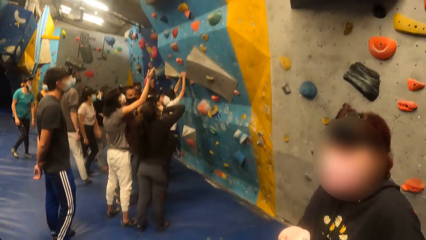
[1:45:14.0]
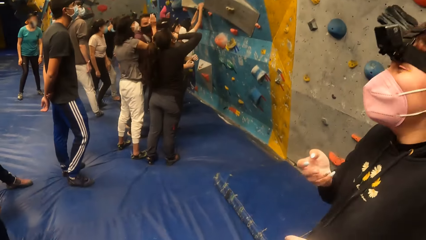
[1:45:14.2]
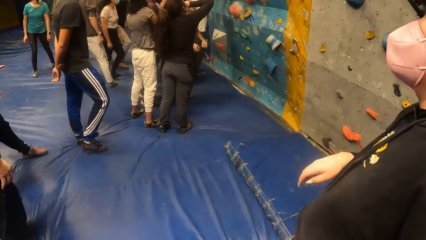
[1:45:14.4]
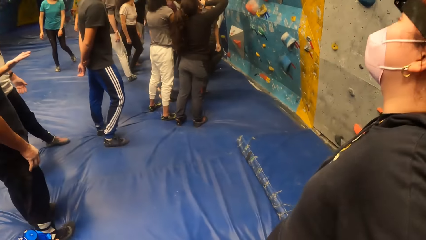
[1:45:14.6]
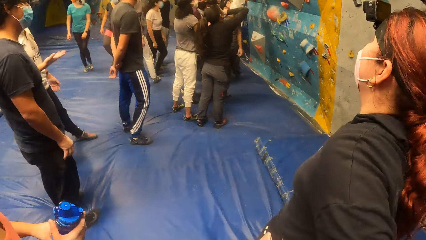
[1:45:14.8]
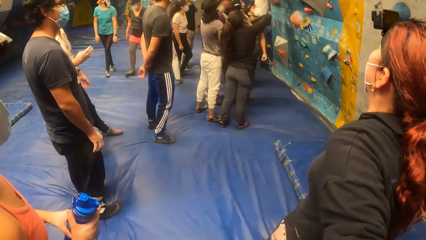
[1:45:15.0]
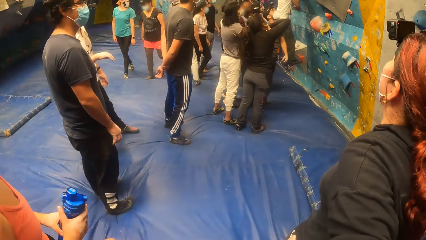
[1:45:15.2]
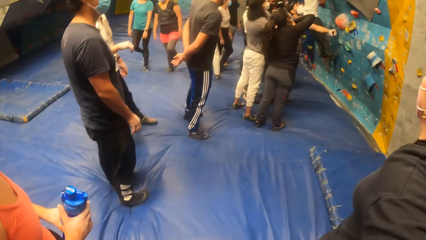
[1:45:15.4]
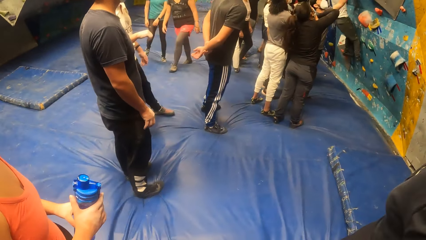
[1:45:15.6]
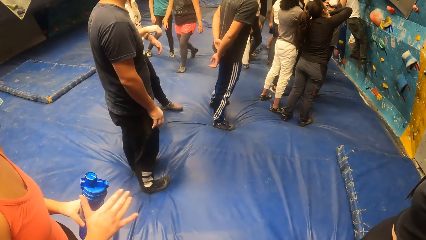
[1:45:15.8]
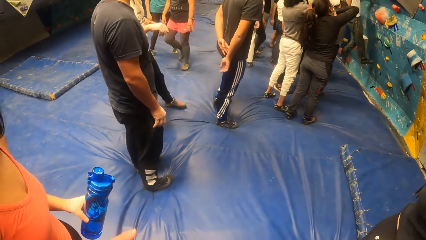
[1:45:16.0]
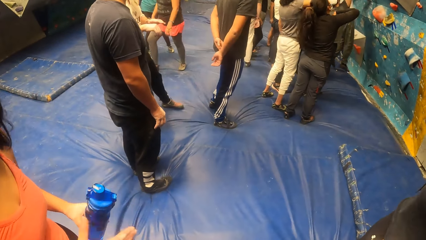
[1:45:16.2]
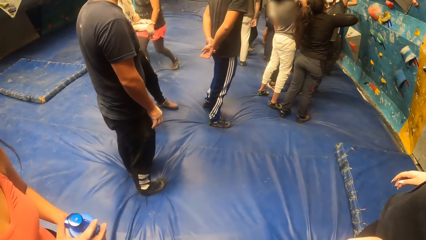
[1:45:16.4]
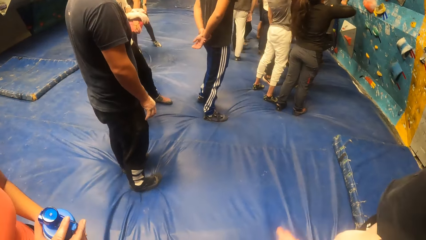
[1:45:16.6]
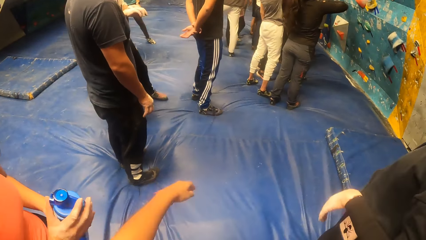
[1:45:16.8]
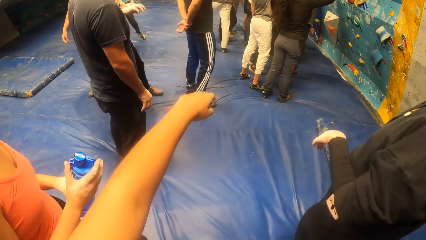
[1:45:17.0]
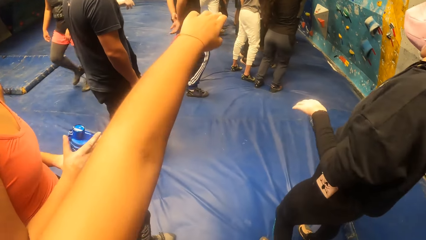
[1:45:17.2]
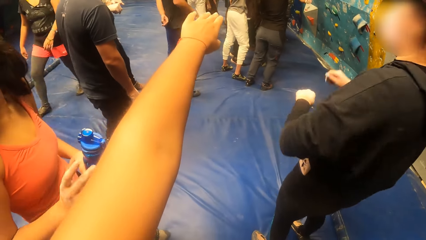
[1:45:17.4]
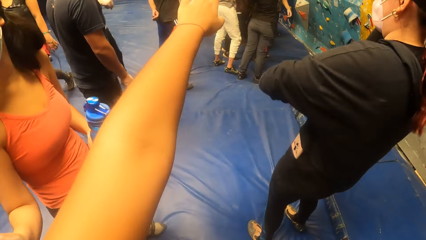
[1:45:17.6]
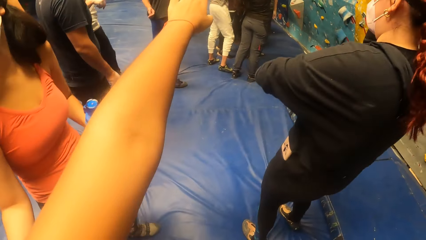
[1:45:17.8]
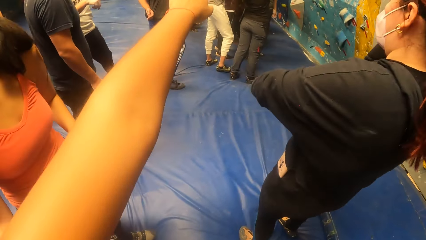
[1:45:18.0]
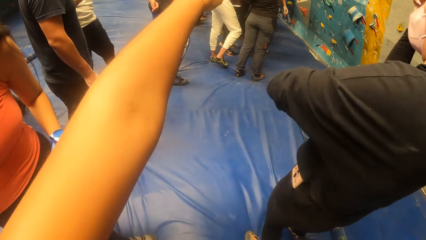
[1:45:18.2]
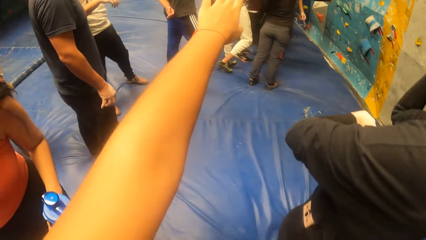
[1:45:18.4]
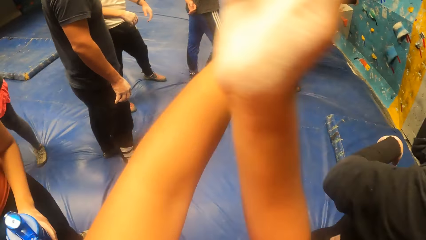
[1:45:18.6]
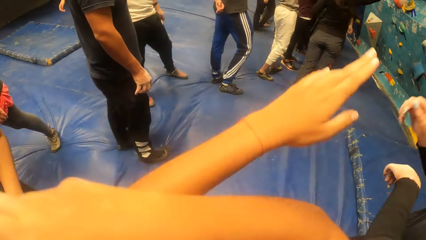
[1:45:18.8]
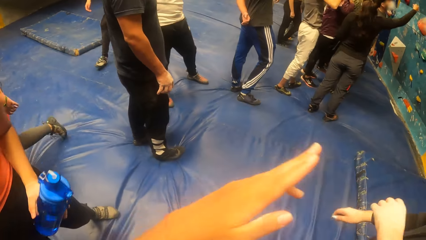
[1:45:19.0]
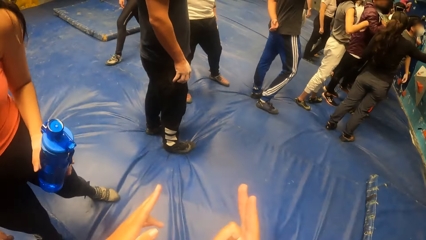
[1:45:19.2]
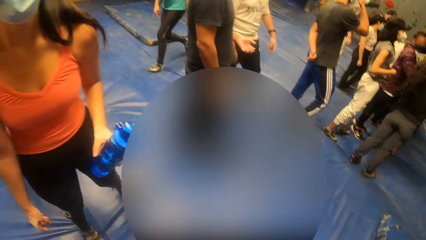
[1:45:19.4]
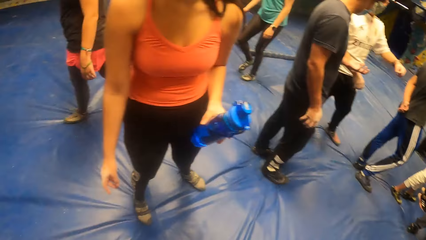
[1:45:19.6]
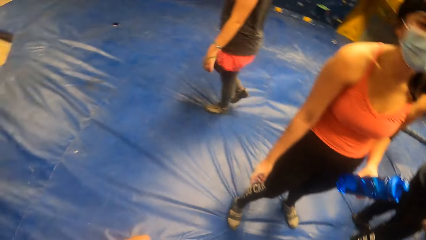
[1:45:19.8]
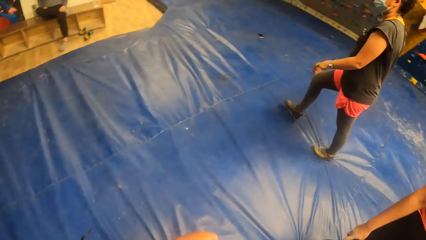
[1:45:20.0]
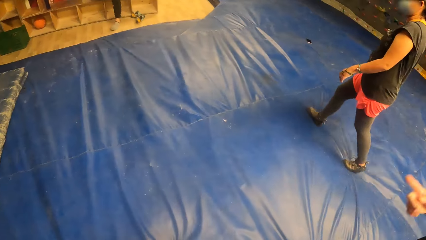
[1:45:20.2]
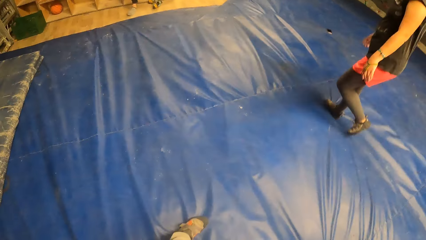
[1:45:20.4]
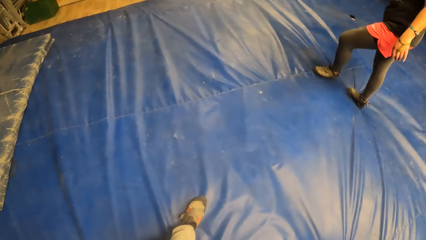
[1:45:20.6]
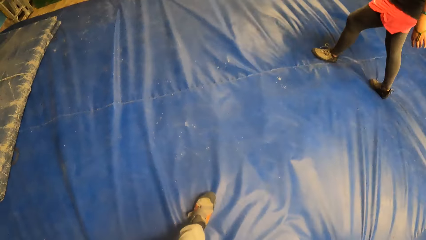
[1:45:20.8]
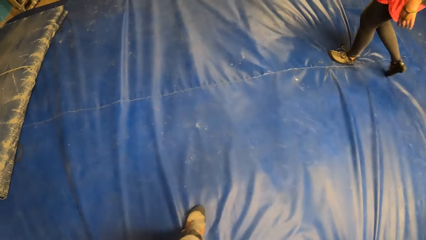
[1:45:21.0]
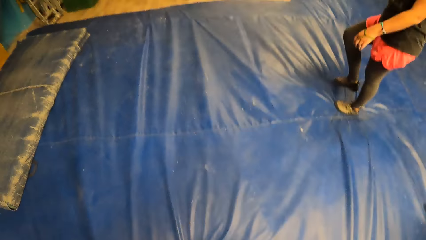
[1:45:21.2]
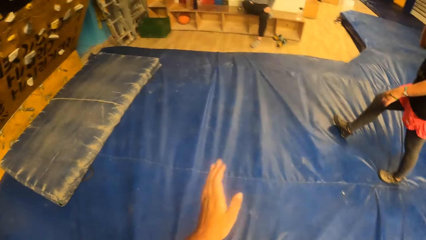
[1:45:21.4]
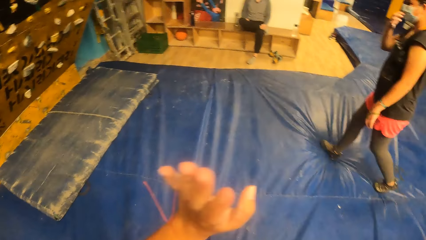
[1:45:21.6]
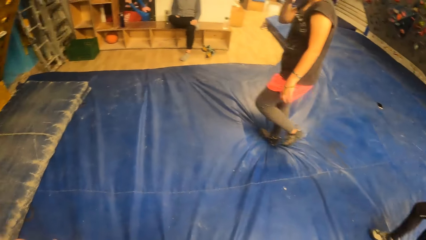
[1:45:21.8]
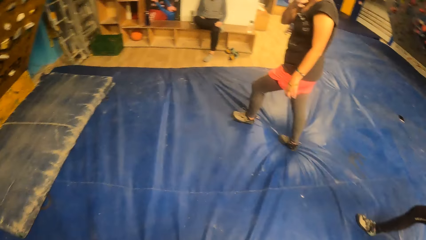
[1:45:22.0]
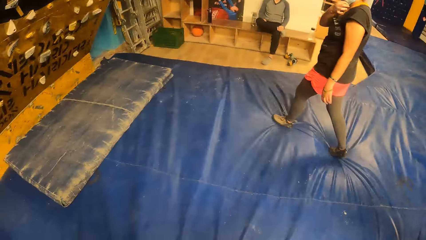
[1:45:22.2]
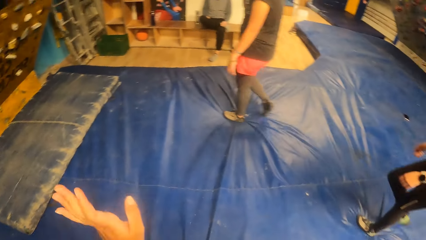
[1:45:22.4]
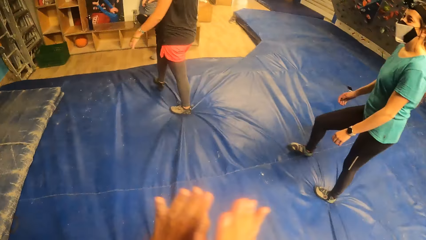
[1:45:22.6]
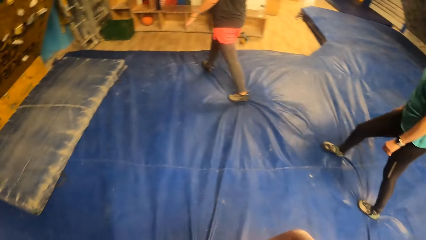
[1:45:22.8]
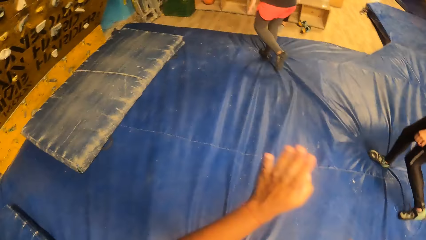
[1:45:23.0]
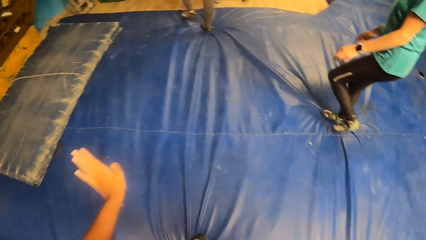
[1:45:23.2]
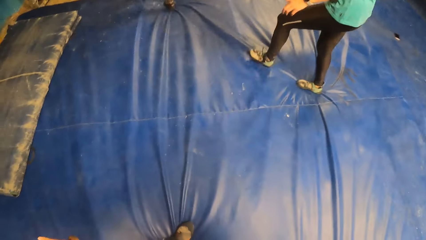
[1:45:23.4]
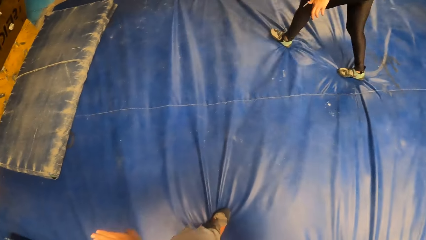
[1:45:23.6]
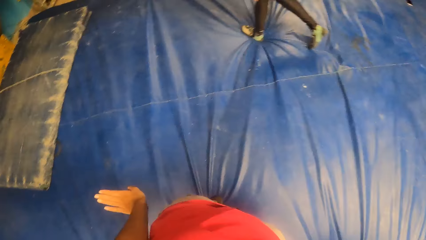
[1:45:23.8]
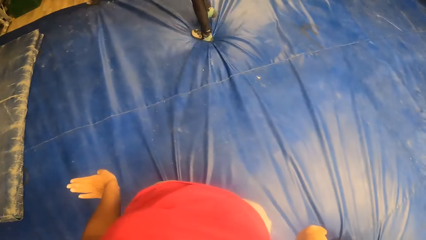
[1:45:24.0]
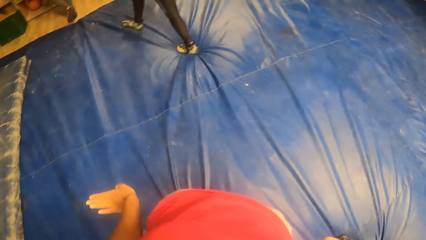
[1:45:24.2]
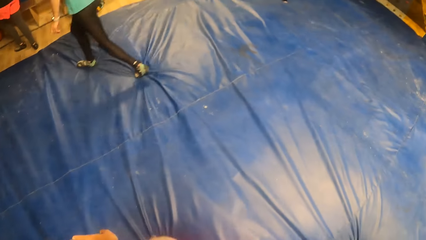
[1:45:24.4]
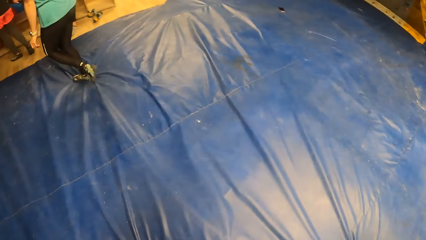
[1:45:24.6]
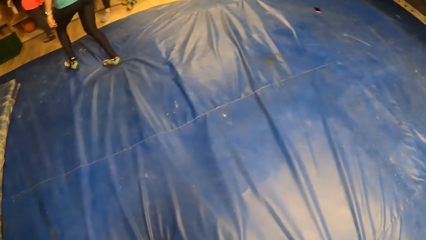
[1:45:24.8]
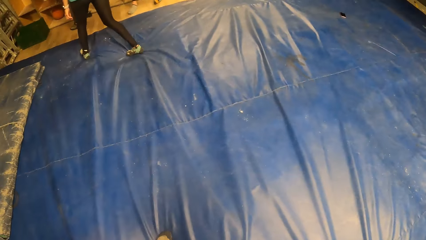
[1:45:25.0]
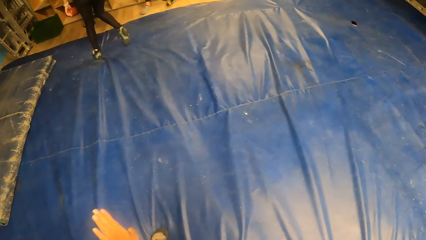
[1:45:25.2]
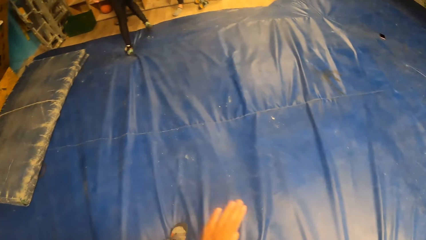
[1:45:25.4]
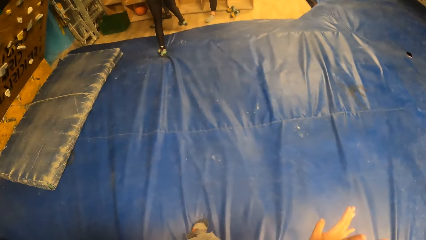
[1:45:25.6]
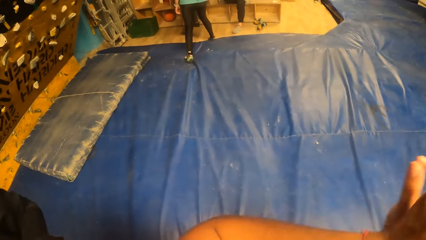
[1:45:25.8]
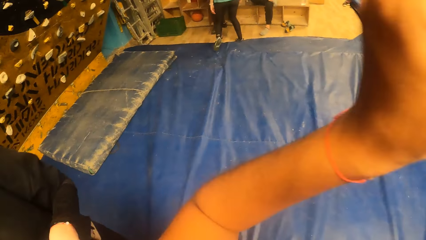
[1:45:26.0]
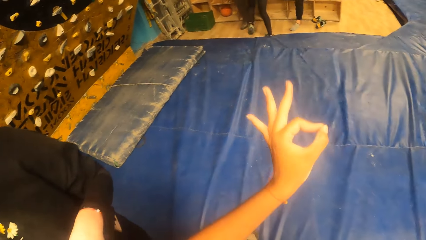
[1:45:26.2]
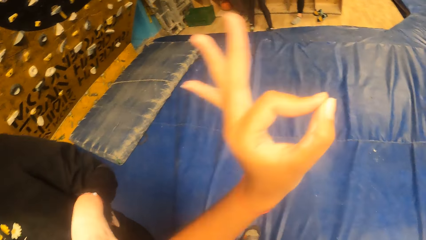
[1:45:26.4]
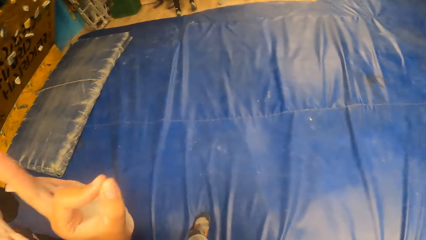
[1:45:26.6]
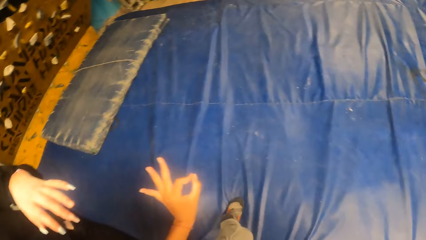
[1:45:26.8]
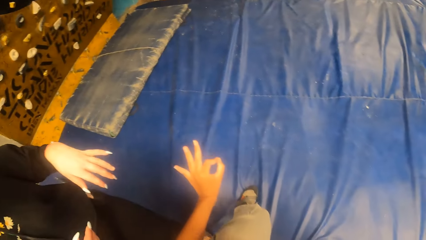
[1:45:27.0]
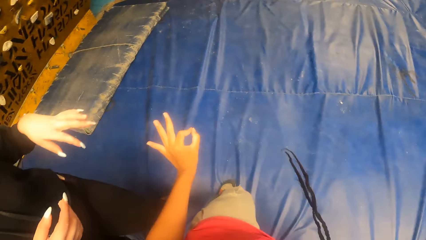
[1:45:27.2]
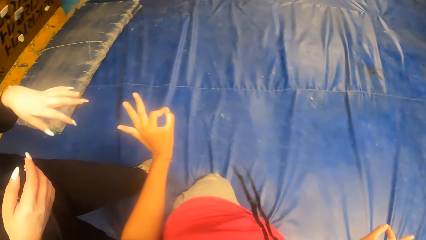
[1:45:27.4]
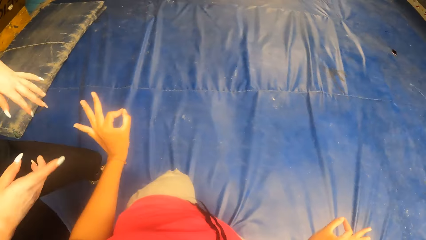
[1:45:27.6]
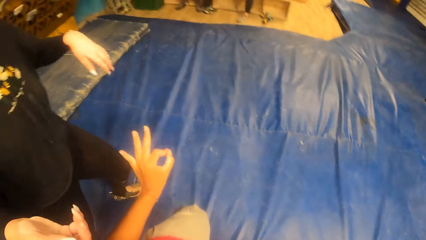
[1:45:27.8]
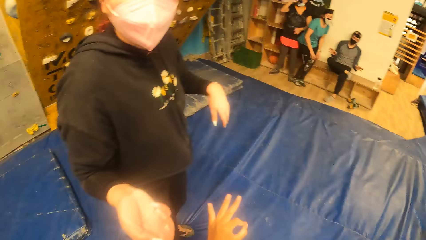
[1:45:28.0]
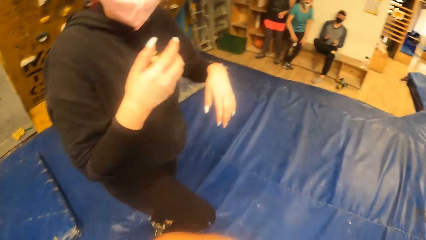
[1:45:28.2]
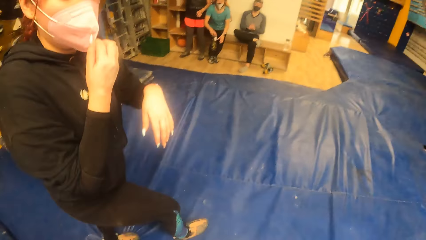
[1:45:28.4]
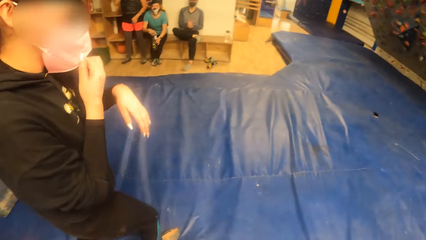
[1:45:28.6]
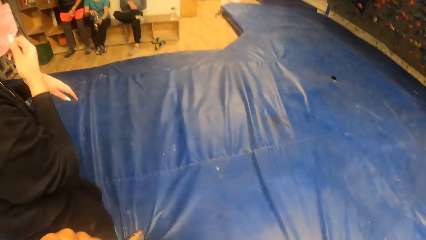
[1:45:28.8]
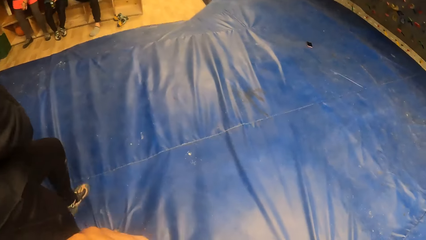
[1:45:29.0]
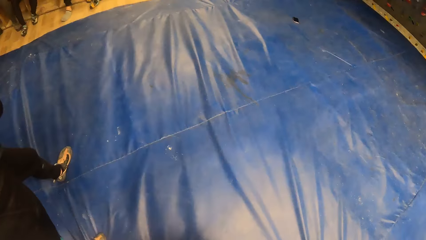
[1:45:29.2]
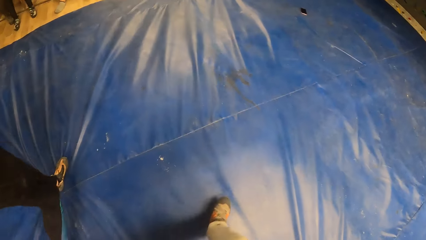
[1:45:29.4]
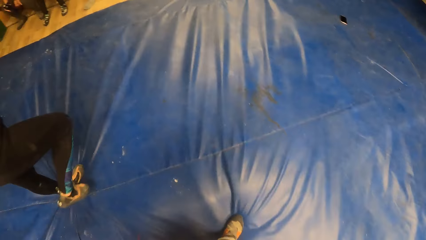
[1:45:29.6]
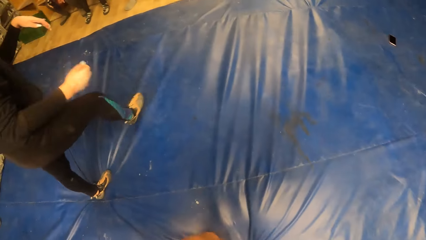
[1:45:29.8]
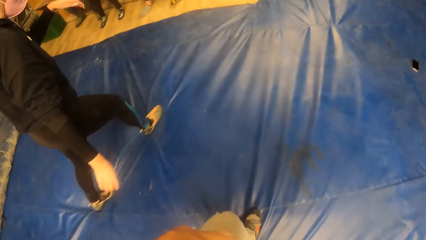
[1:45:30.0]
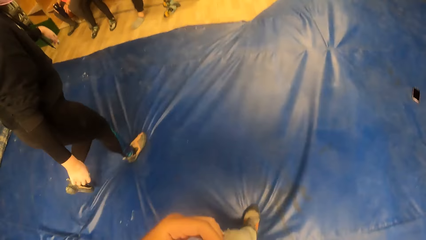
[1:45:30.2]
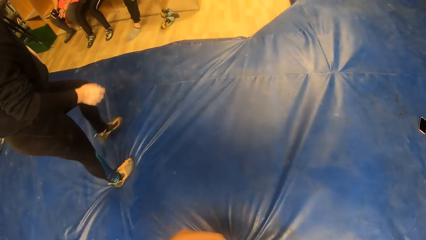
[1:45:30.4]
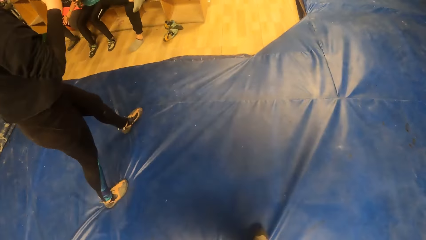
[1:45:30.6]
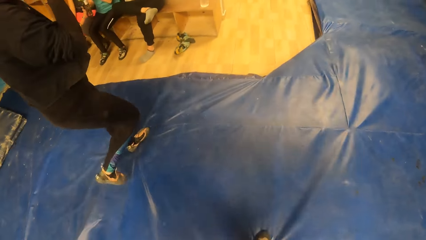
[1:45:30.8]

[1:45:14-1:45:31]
The woman holds the water bottle with her left hand. The camera wearer looks around. They swing a hand. Another woman adjusts the facemask on her face with her right hand. A third woman holds a water bottle with her right hand. The camera wearer walks around.
